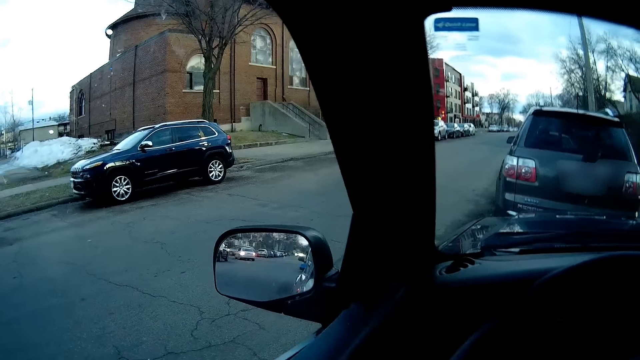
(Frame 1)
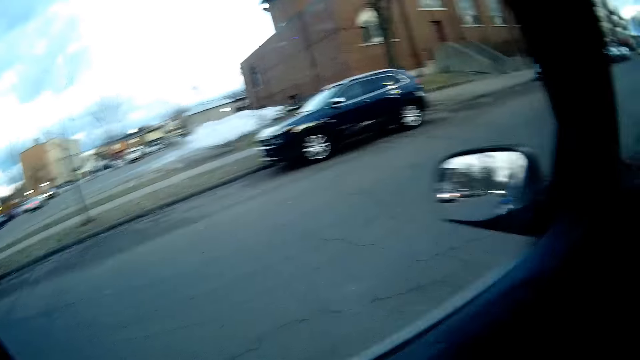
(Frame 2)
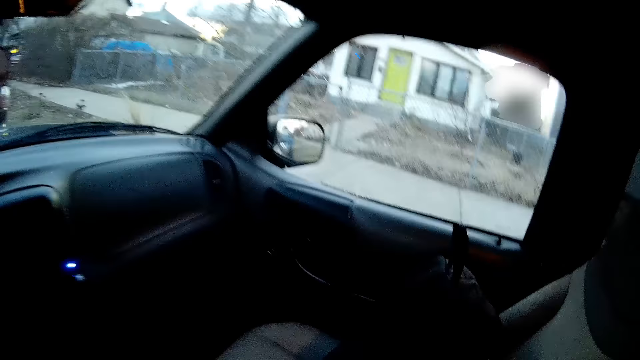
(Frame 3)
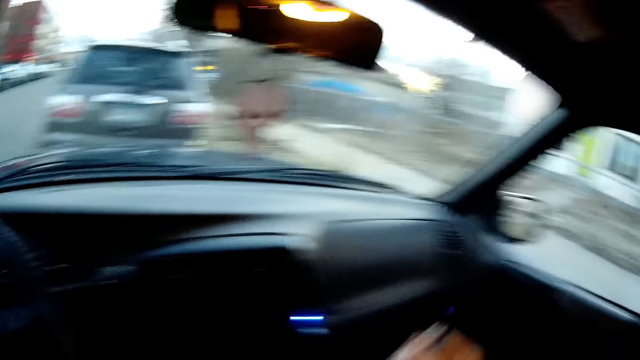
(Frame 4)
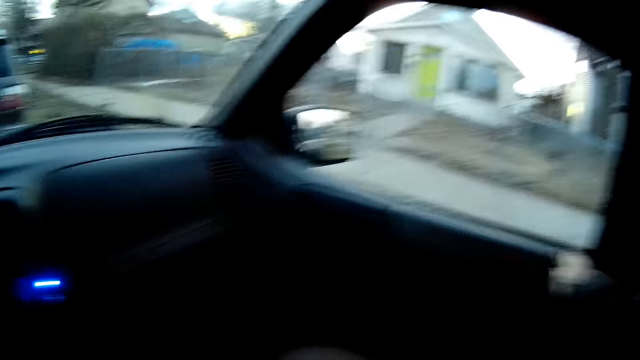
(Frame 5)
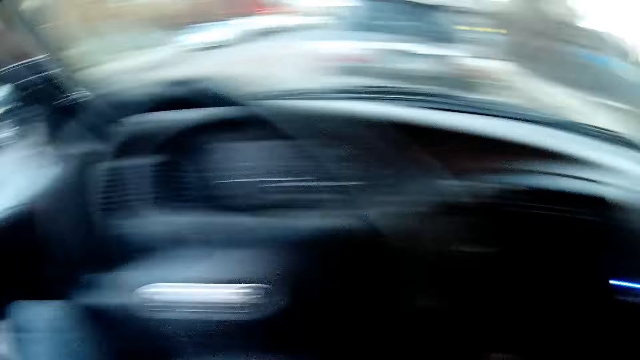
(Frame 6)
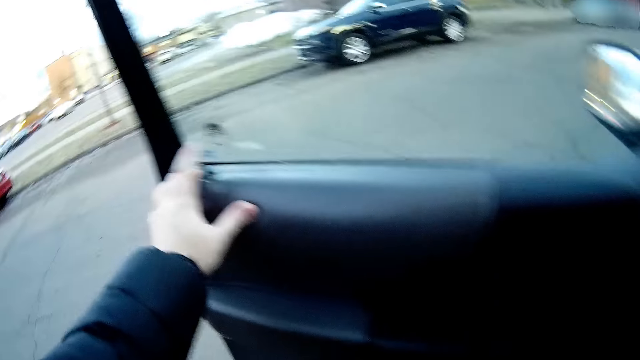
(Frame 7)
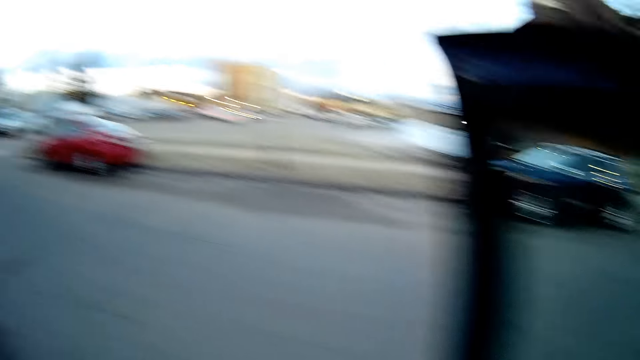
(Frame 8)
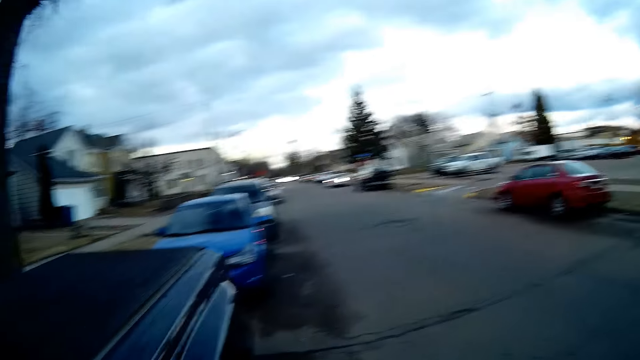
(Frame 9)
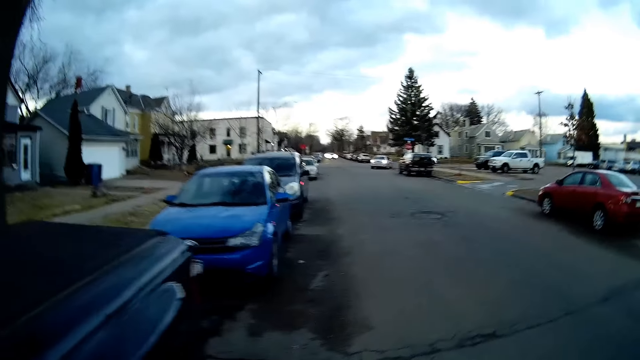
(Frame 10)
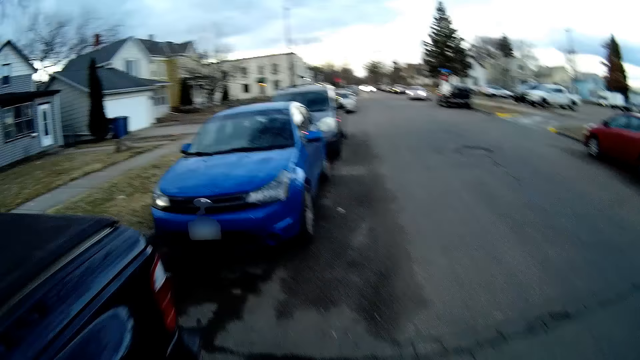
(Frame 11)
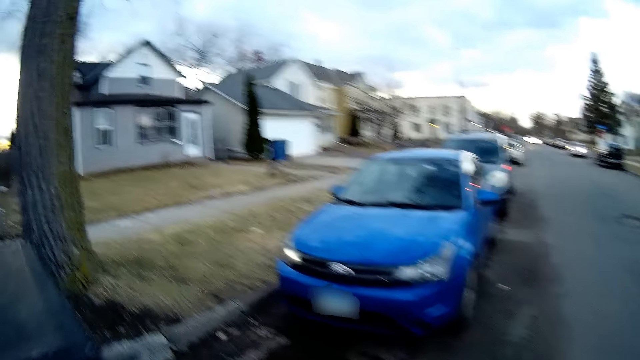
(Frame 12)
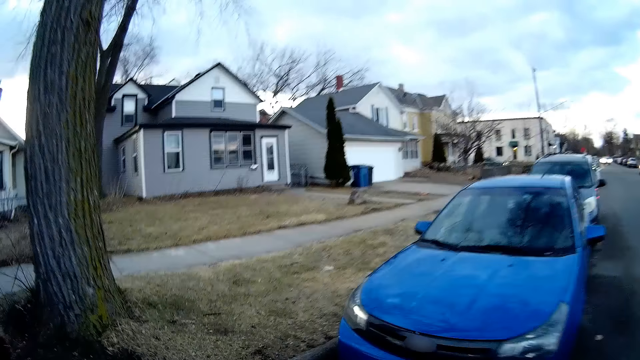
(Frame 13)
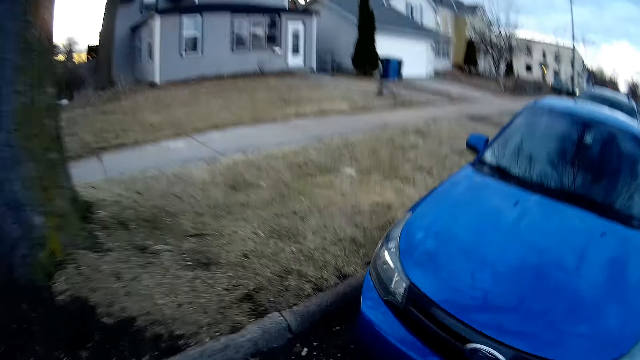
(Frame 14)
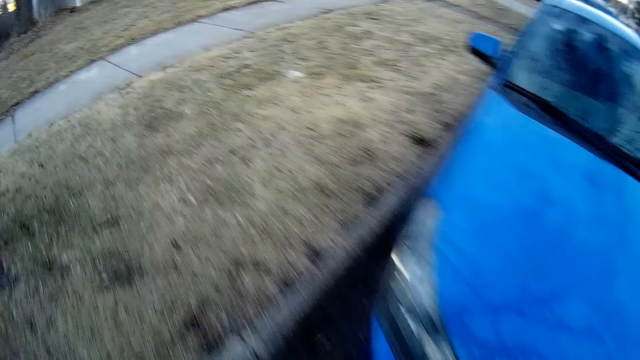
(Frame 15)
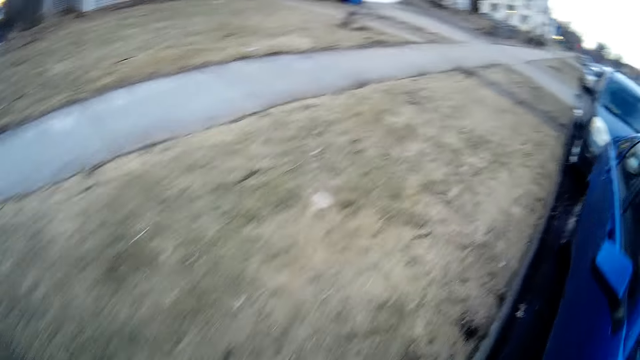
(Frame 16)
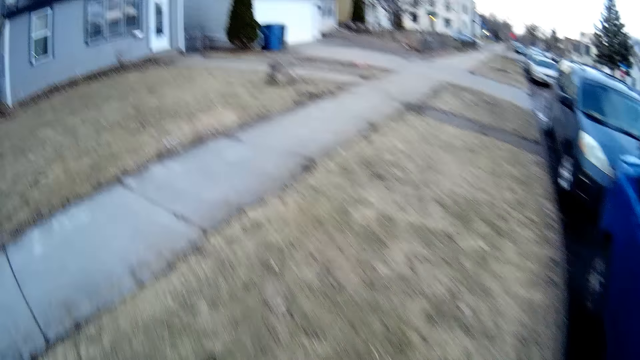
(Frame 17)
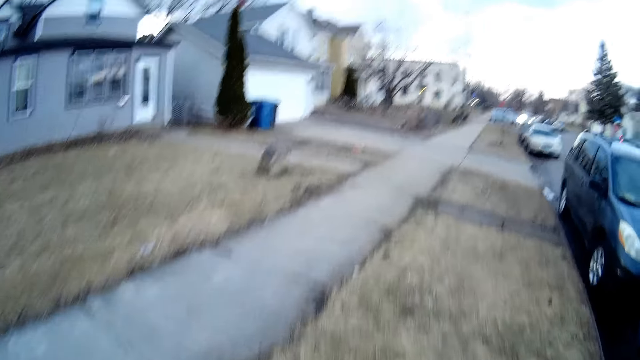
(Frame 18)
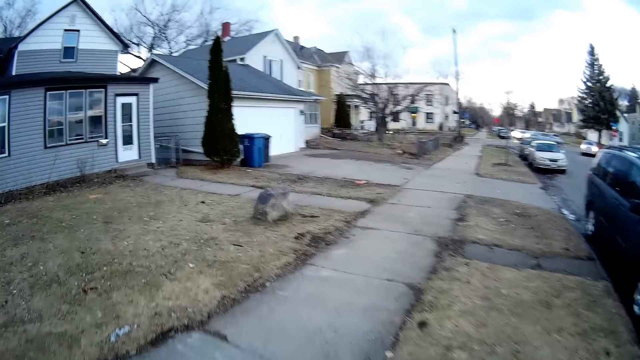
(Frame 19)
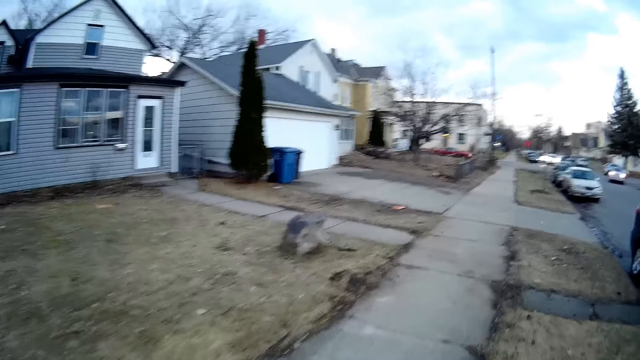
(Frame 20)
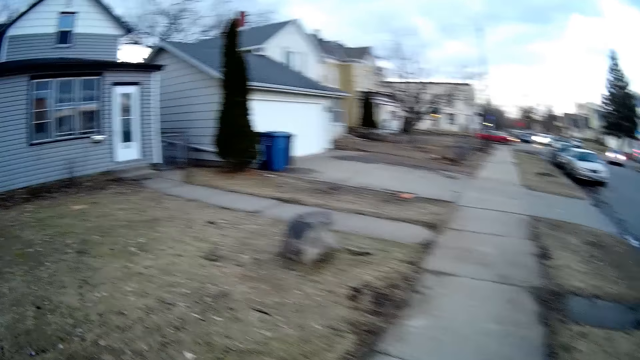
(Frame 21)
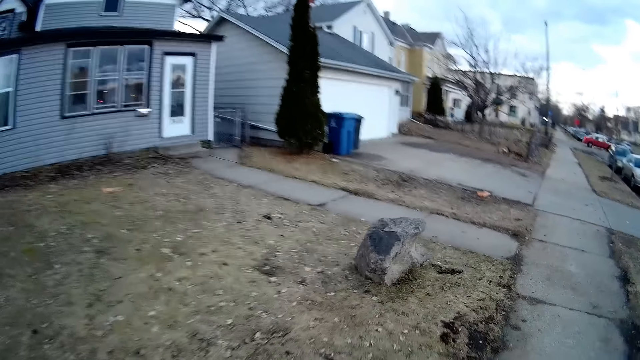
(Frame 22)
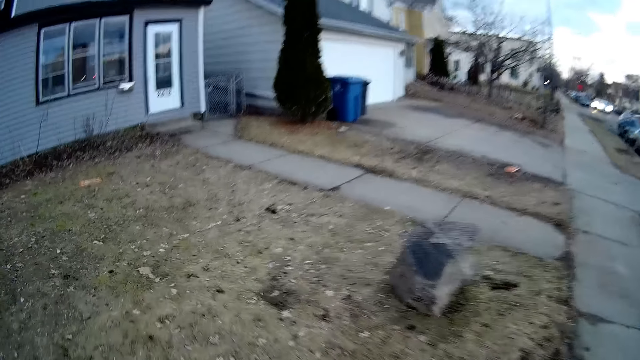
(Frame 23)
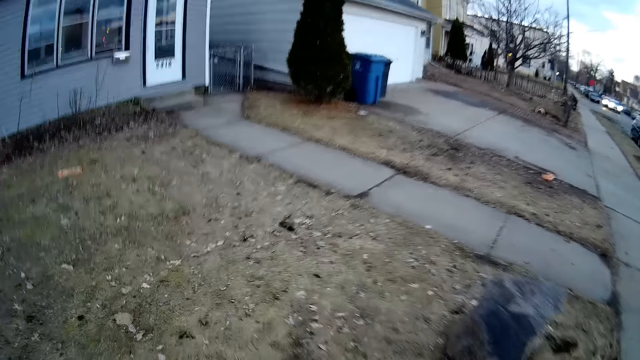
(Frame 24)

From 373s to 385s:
The camera wearer adjusts his hand on the other door. He opens the car door. He holds the car door. He walks back to the house.

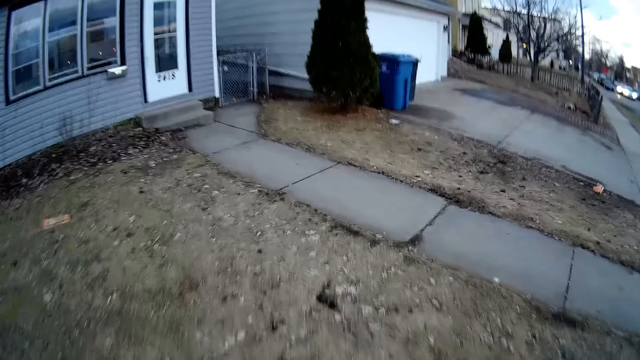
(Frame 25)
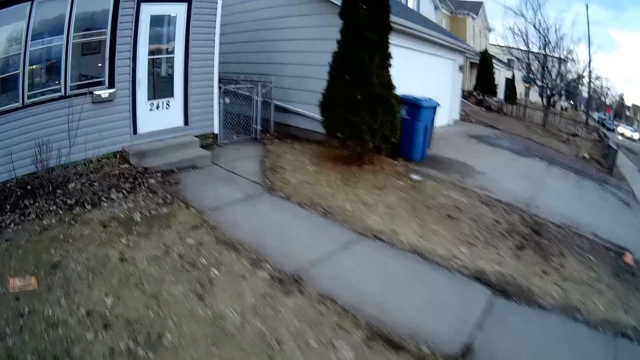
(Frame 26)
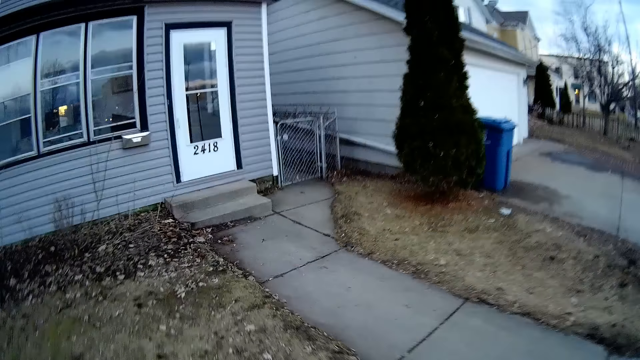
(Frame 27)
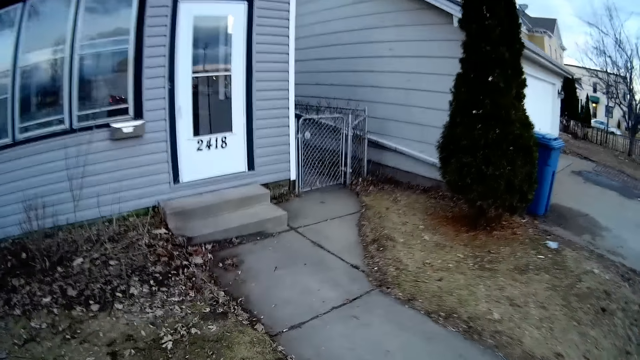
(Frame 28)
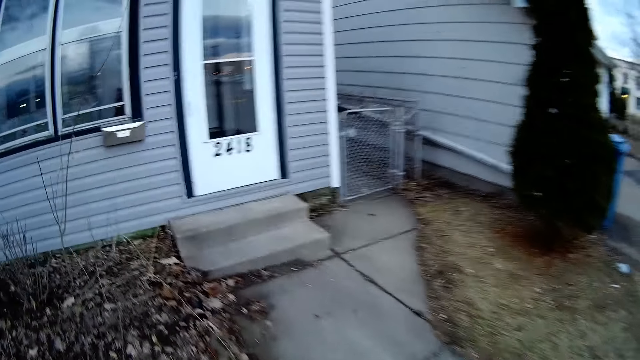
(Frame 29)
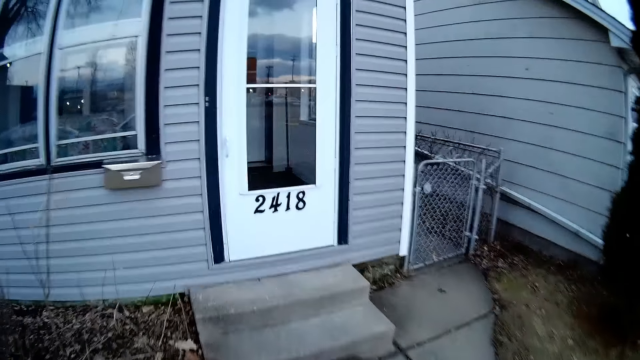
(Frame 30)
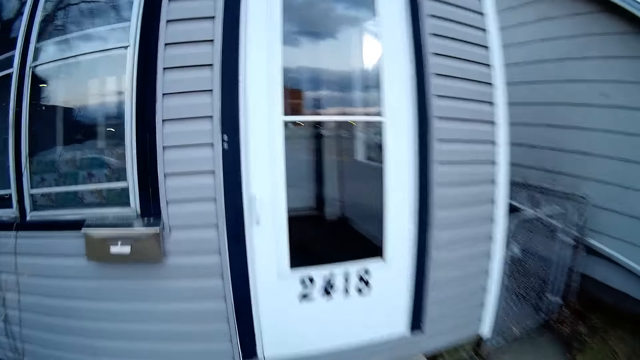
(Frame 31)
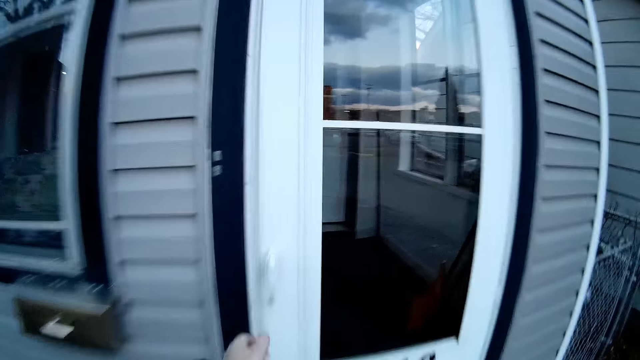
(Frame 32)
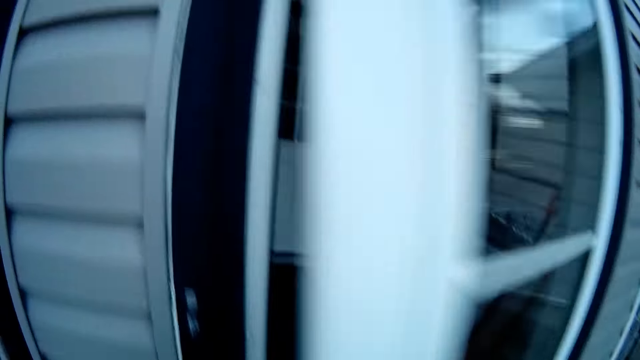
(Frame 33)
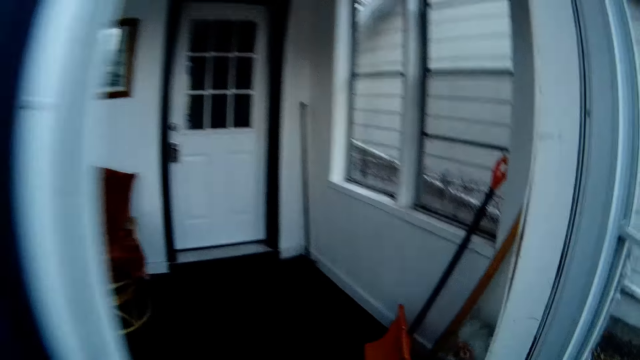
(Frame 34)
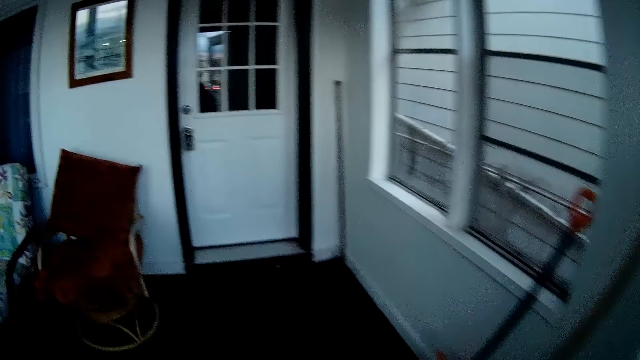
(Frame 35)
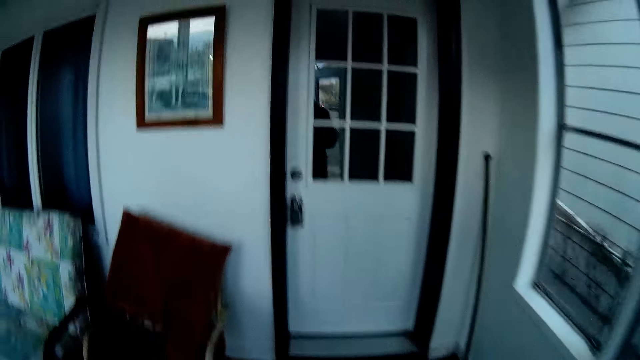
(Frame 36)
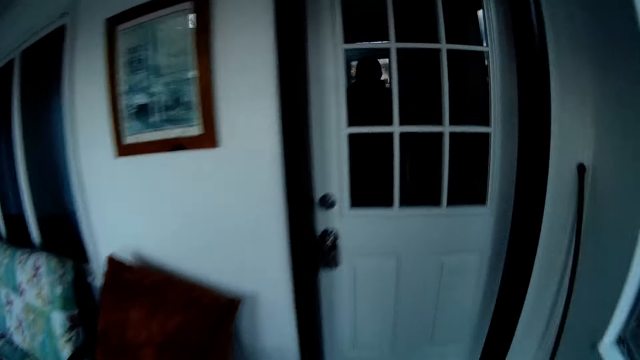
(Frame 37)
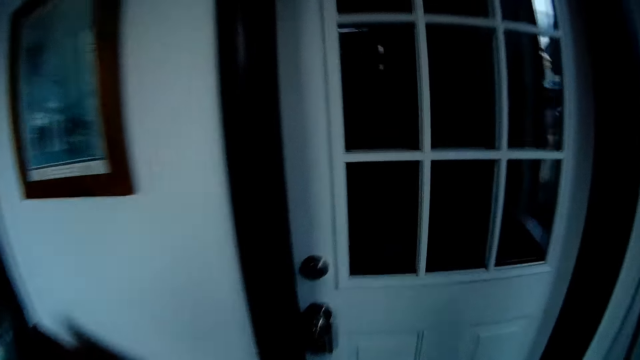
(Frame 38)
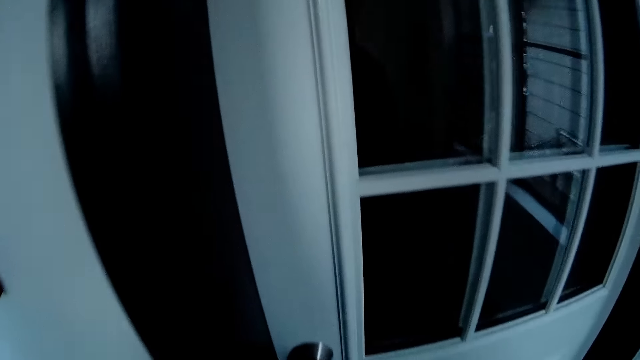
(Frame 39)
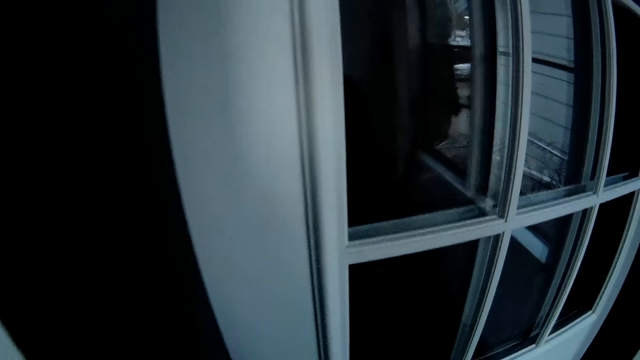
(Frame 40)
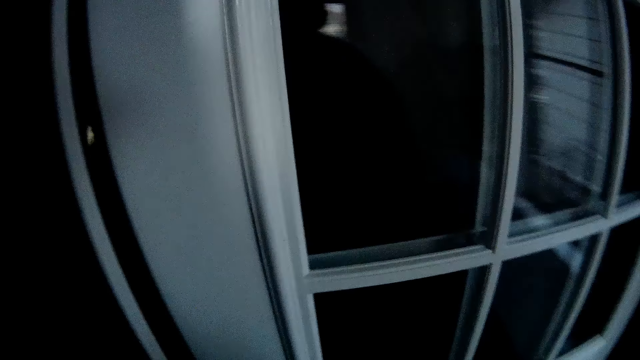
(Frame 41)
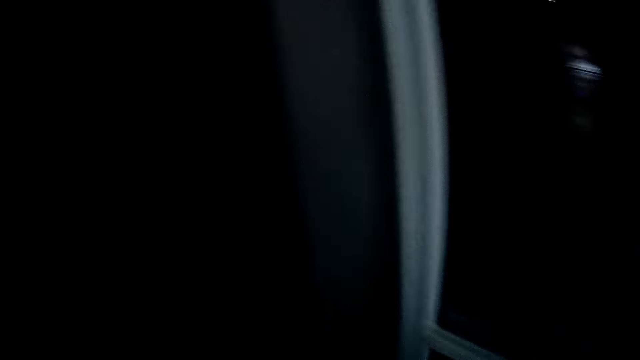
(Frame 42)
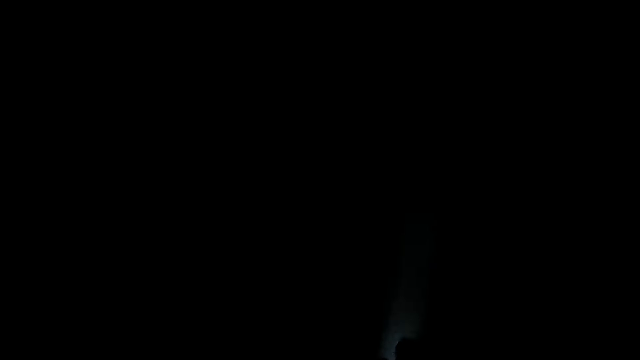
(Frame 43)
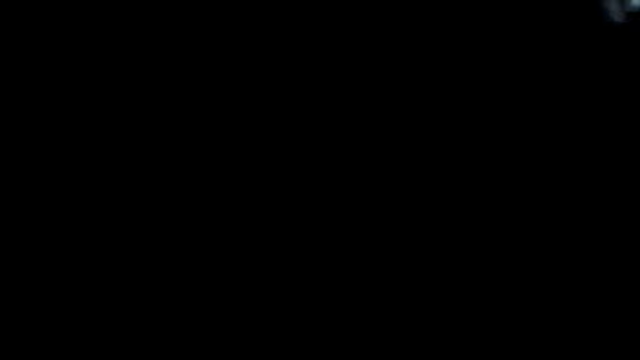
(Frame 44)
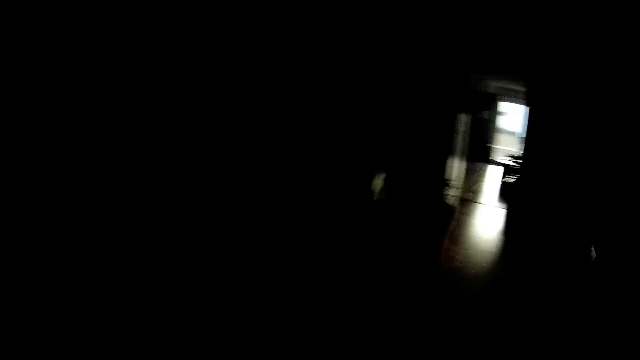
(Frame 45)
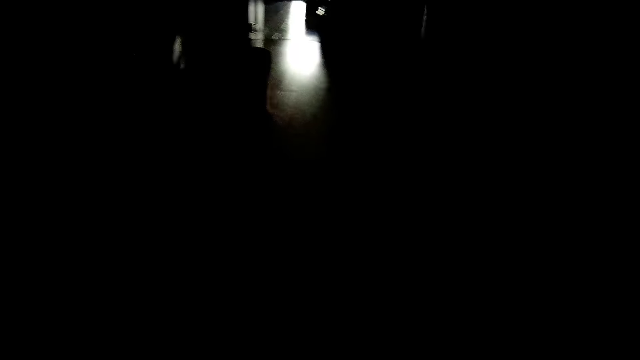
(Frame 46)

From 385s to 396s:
The camera wearer opens the door. They enter the storage room. They walk. They open the door.
